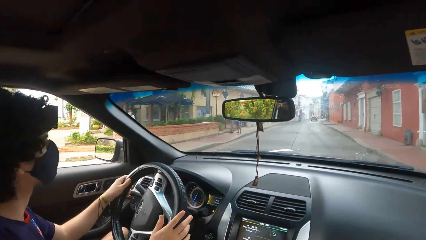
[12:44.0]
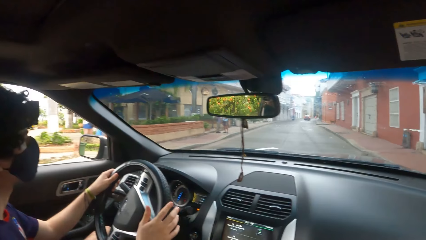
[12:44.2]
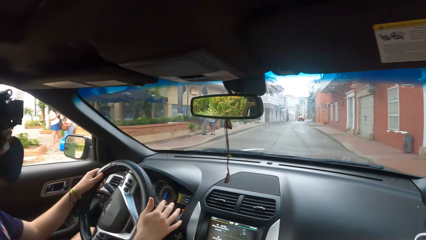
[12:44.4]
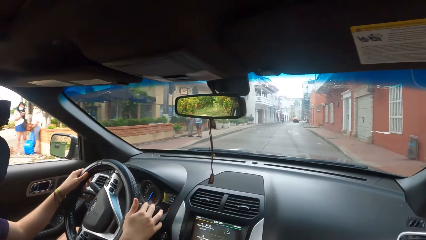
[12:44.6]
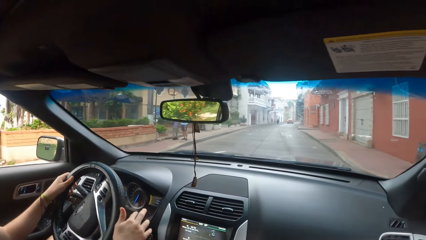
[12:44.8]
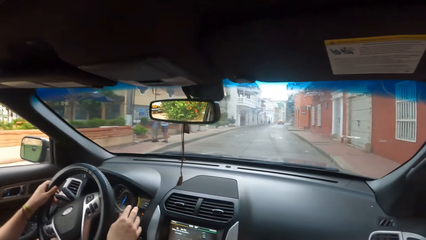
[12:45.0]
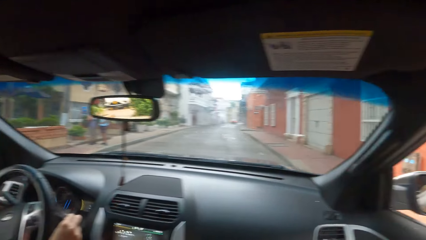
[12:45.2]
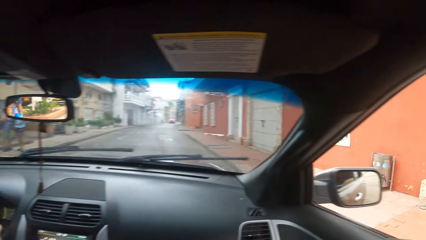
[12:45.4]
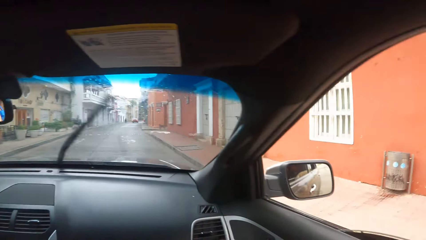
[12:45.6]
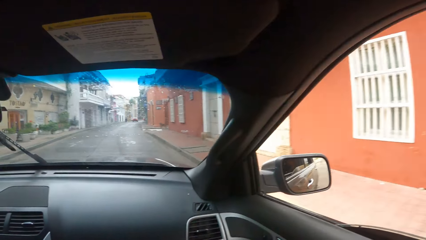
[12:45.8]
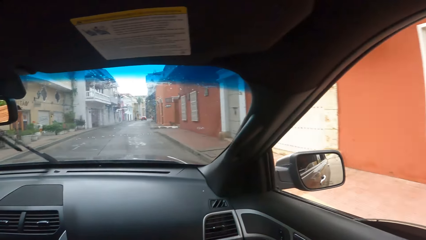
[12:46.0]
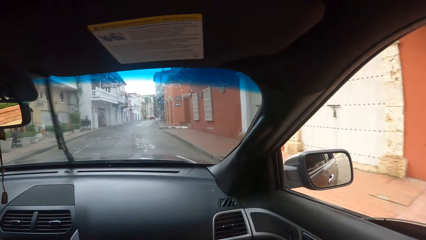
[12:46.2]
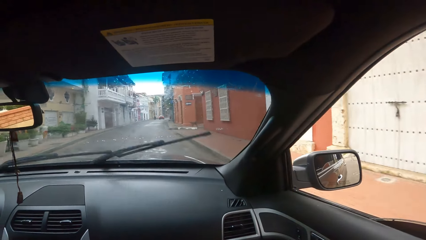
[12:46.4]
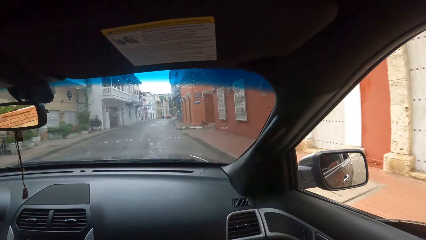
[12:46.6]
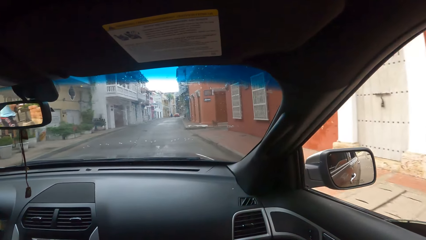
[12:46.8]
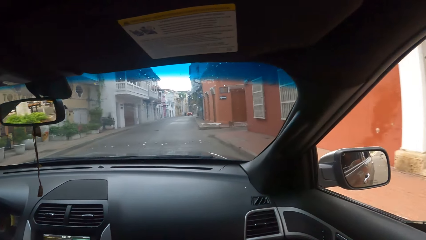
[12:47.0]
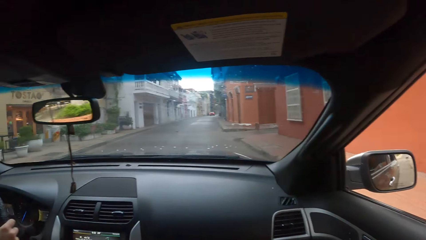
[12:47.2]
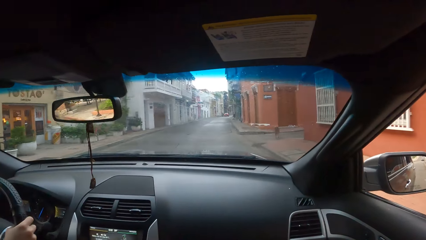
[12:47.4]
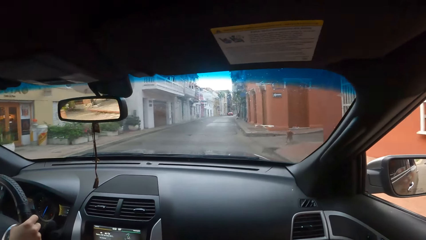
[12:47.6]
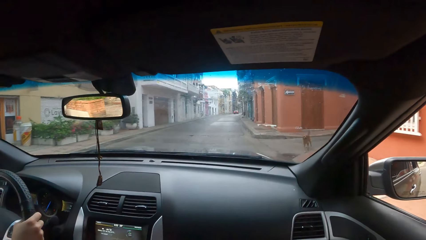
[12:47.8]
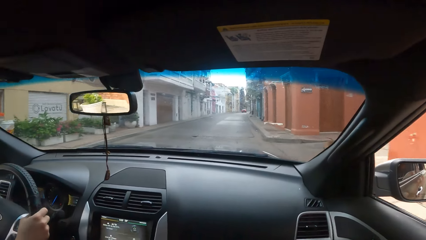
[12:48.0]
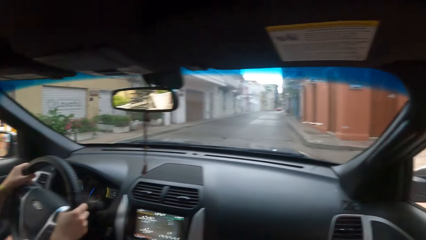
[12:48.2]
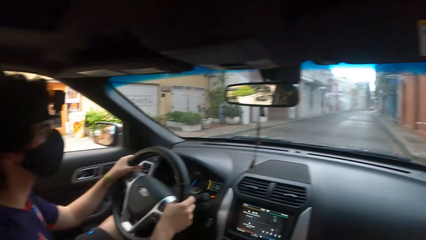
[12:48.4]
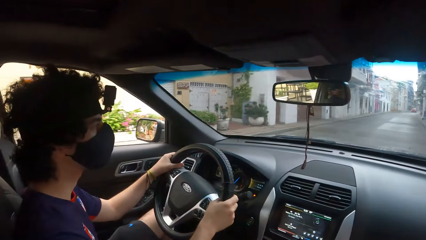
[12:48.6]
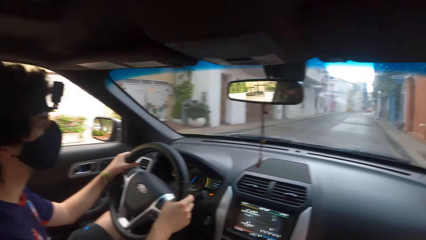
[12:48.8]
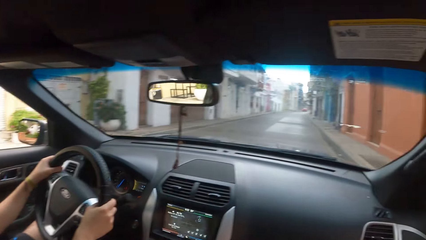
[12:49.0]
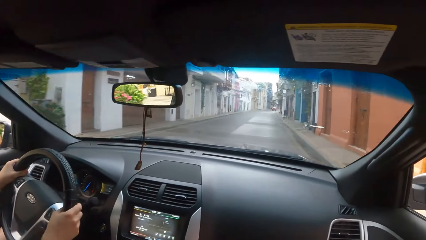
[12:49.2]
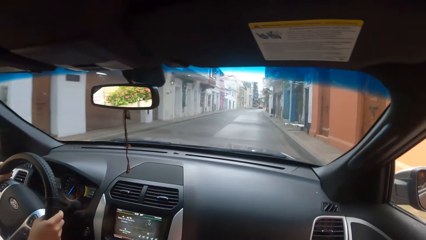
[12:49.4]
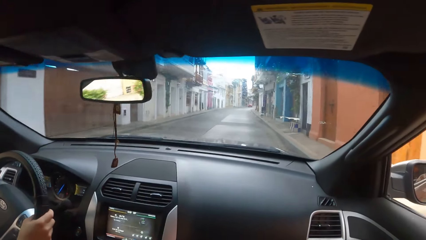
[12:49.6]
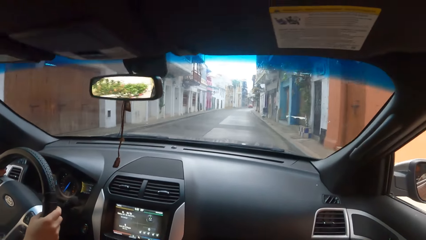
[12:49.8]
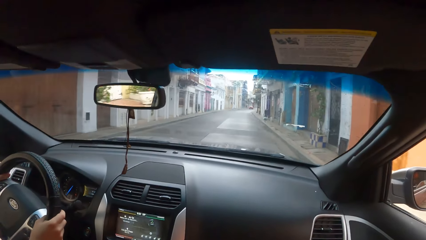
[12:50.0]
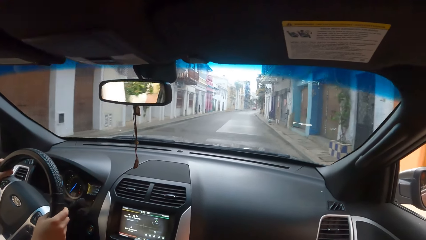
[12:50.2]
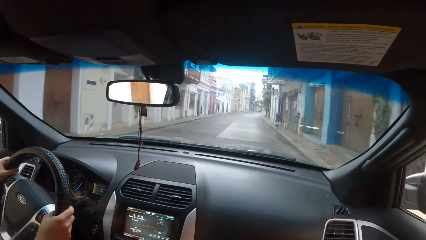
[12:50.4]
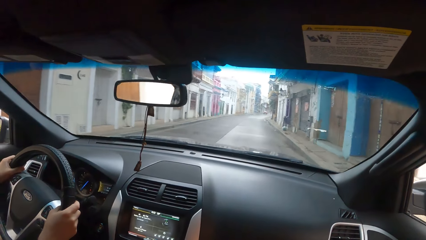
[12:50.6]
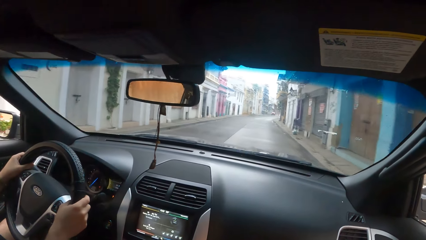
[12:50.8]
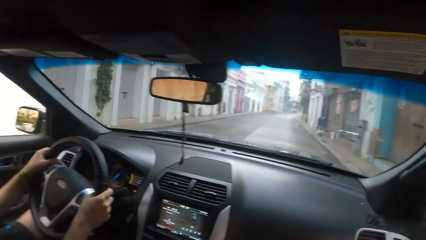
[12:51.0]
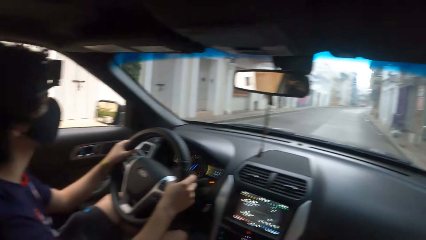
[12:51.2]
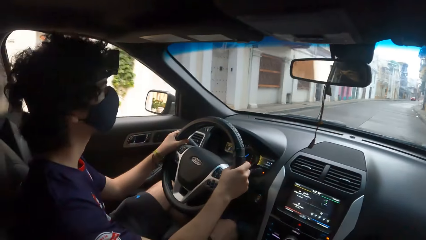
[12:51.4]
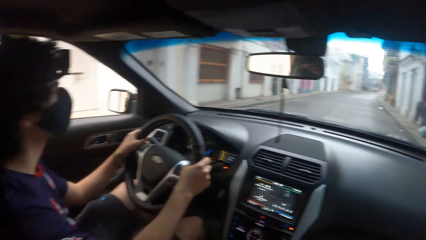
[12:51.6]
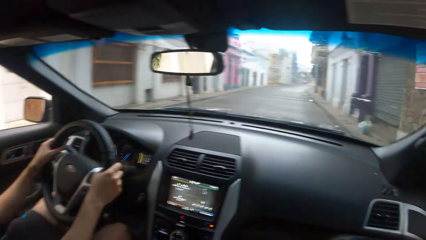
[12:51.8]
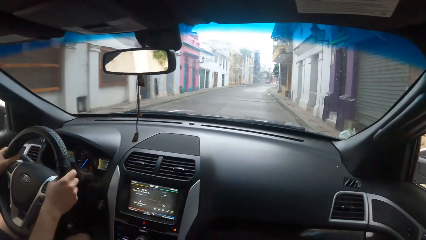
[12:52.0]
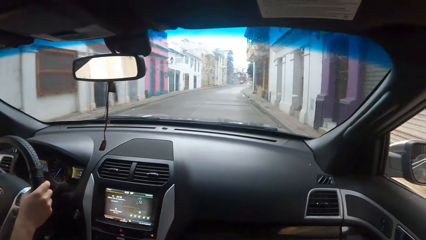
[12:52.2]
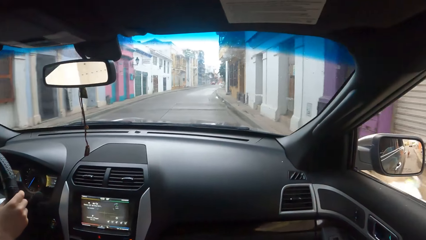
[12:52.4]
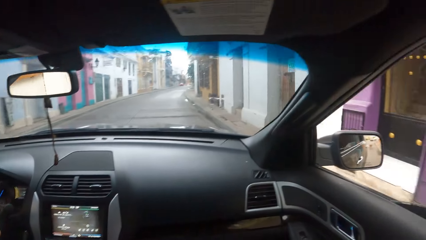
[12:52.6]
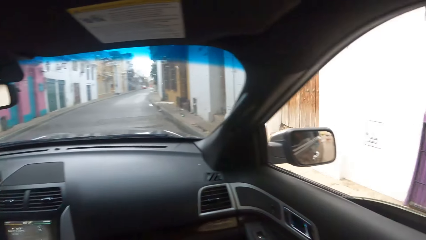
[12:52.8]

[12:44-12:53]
A man wipes the windscreen with the wiper. The man drives the vehicle on the road.

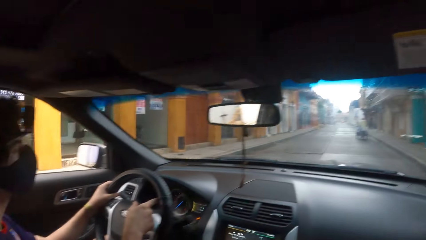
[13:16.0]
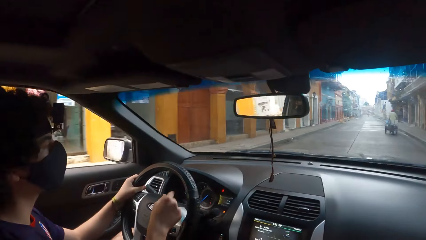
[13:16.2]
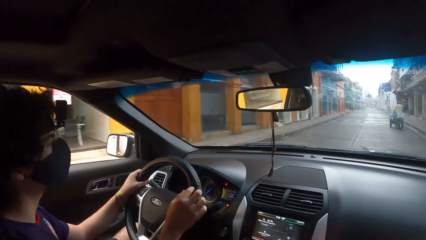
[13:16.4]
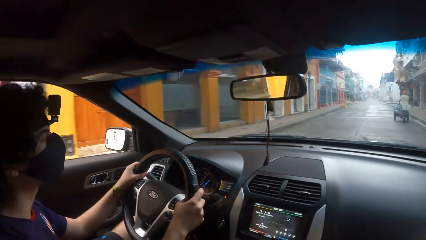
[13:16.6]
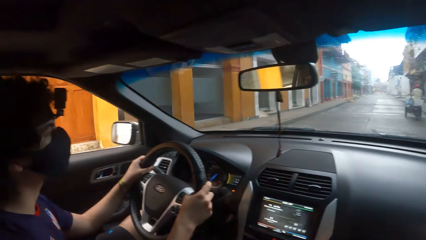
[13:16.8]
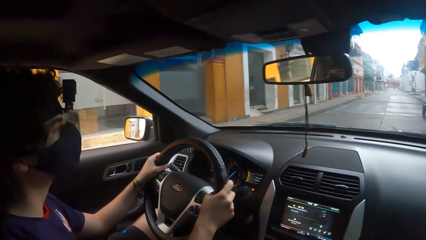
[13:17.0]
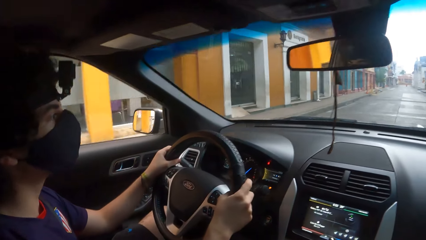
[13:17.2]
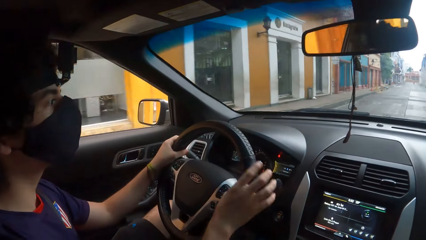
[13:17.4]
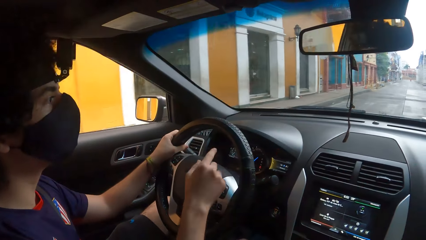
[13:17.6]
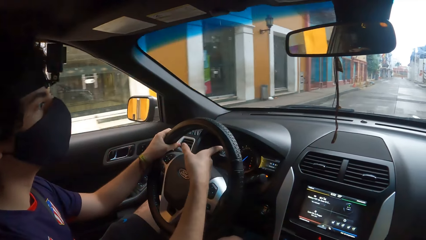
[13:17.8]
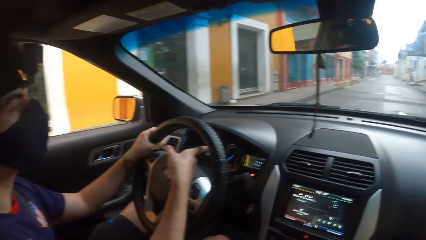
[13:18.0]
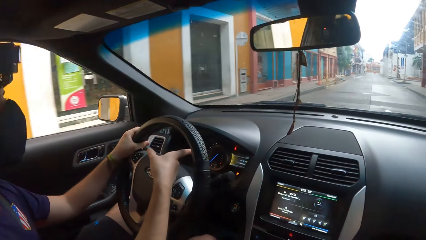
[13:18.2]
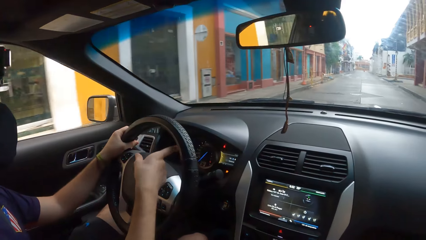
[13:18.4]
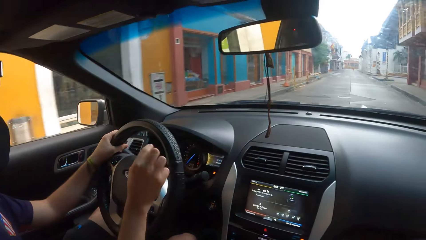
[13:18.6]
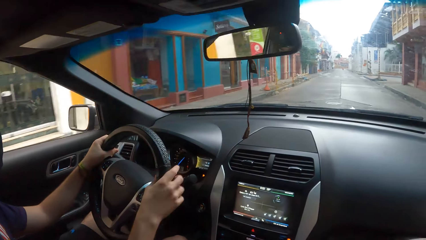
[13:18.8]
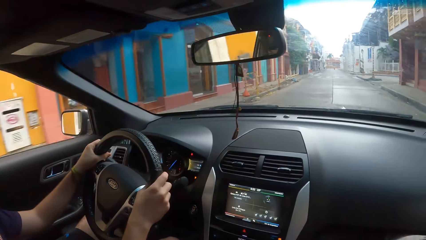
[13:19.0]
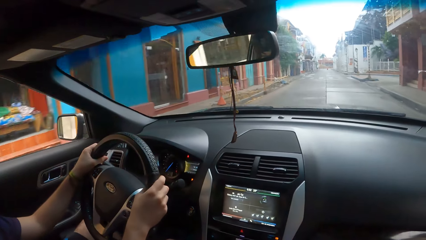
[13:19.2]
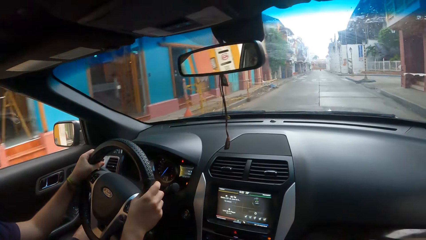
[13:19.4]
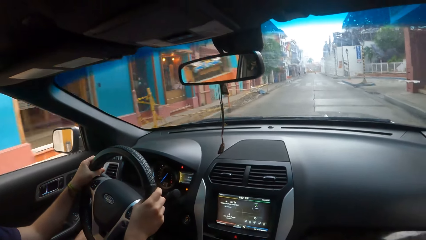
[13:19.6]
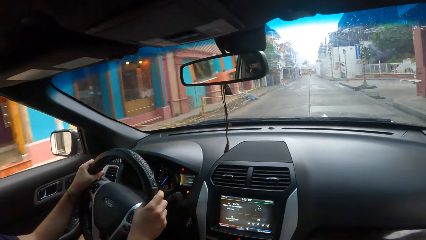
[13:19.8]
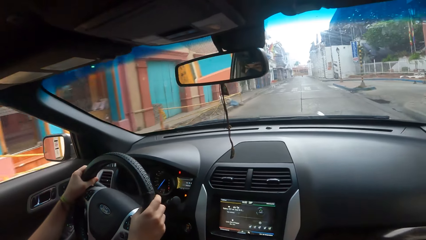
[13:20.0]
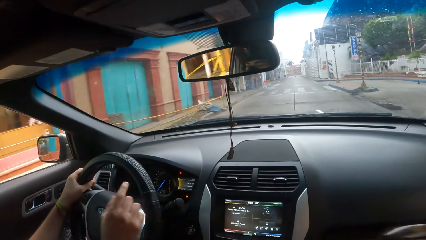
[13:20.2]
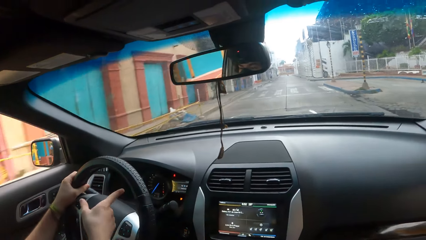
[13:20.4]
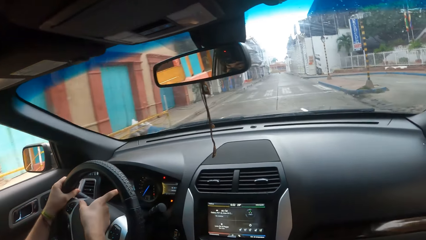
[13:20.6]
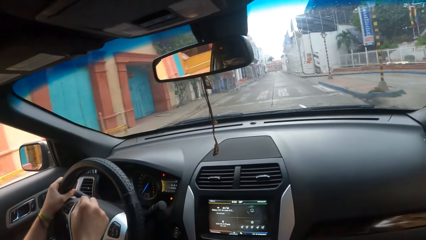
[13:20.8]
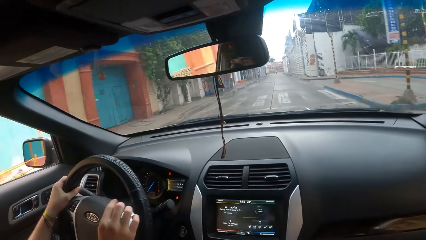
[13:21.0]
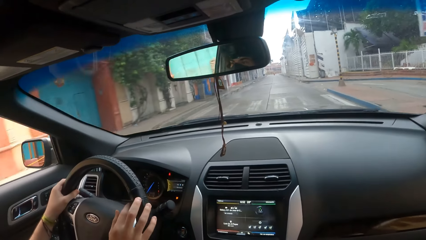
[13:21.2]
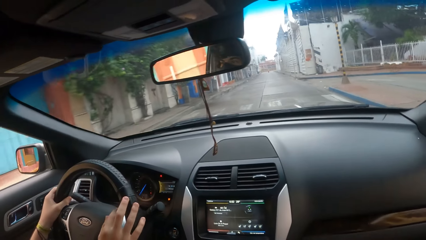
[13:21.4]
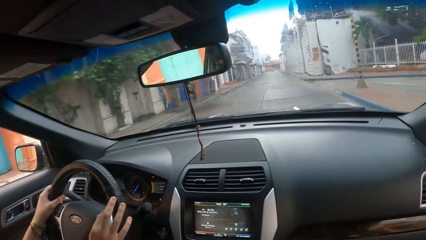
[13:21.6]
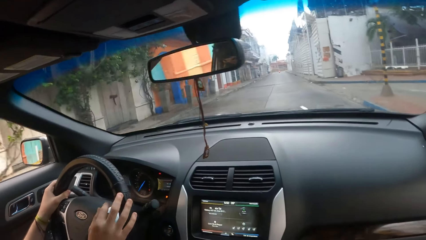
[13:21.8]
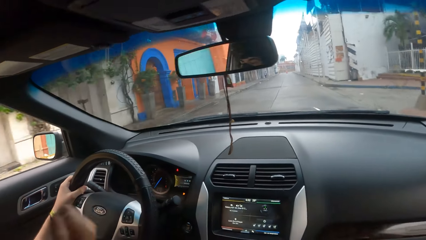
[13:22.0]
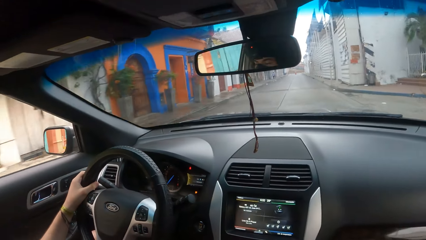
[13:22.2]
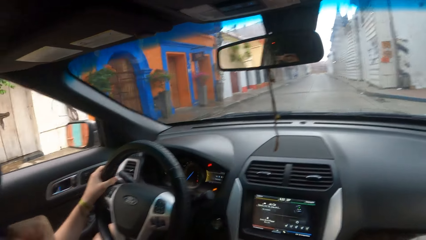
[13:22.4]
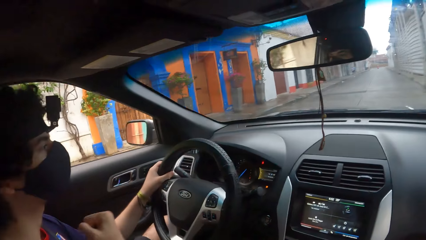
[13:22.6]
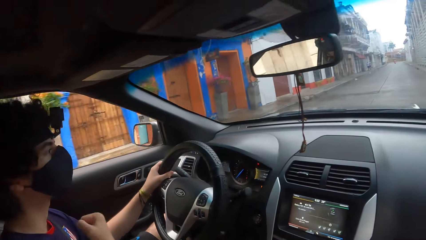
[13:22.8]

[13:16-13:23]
A man points at the speedometer. The man drives the vehicle on the road. The man points at the speedometer. The man drives the vehicle on the road.
